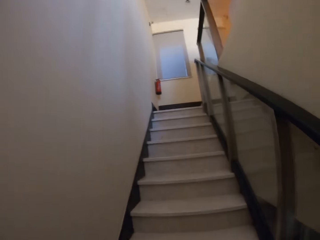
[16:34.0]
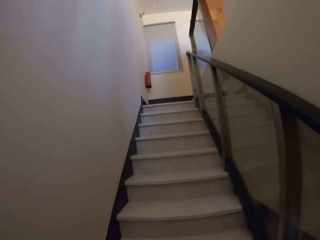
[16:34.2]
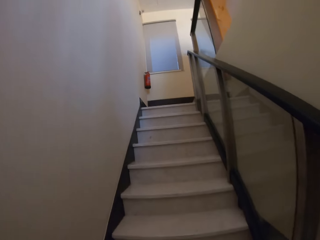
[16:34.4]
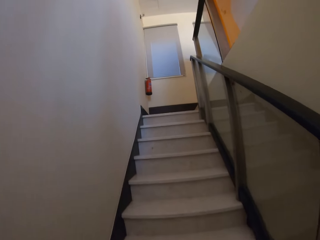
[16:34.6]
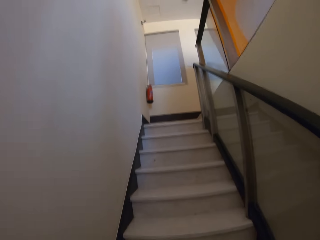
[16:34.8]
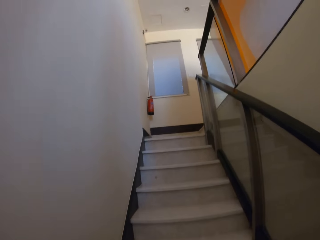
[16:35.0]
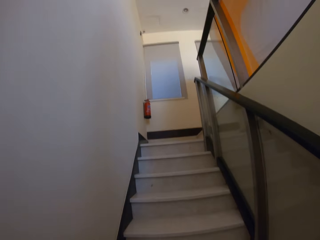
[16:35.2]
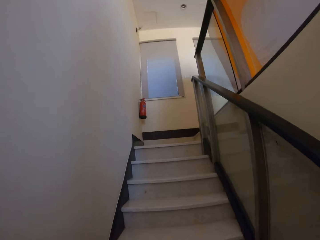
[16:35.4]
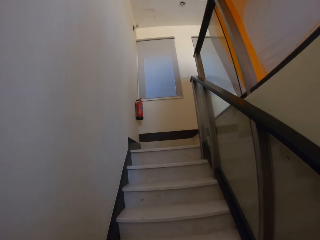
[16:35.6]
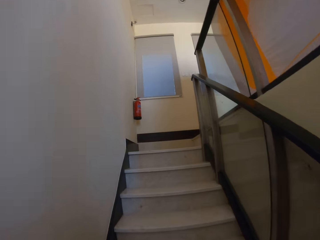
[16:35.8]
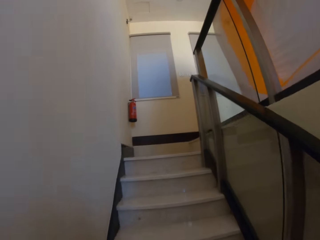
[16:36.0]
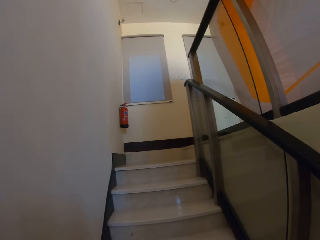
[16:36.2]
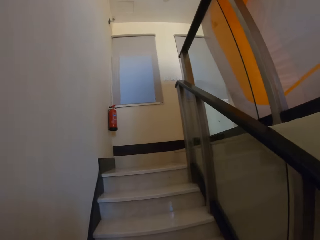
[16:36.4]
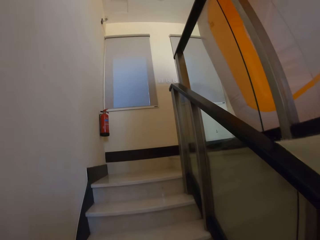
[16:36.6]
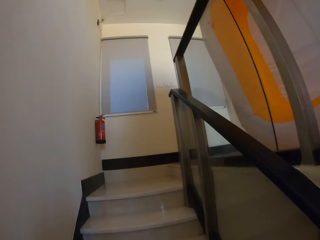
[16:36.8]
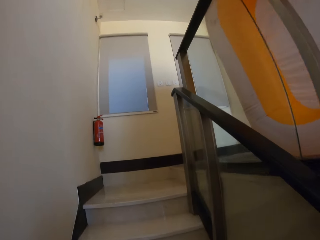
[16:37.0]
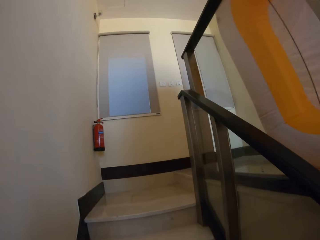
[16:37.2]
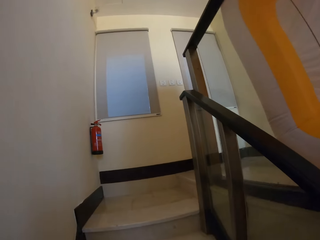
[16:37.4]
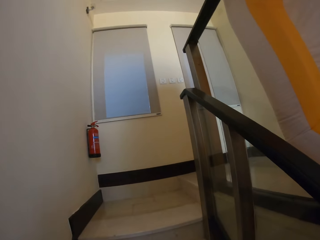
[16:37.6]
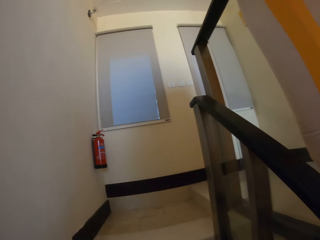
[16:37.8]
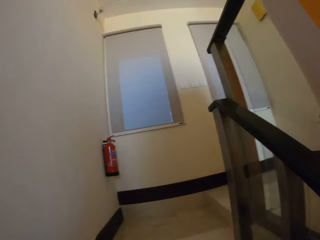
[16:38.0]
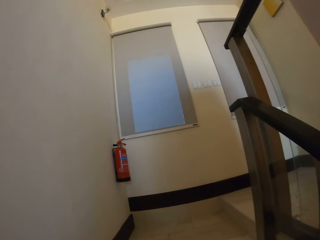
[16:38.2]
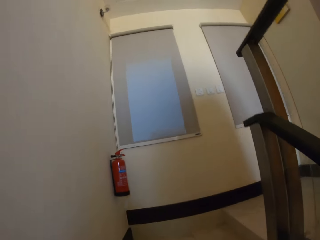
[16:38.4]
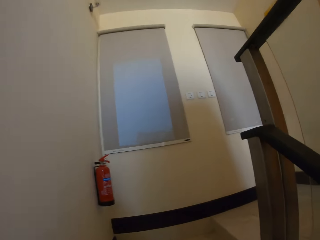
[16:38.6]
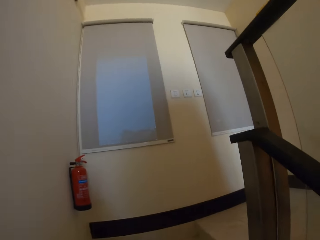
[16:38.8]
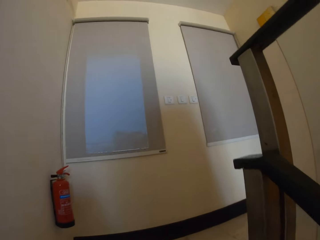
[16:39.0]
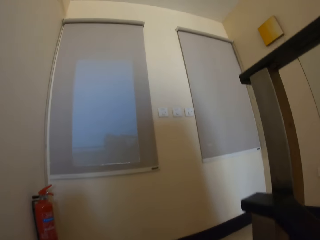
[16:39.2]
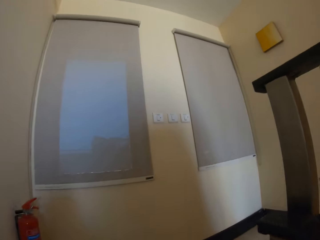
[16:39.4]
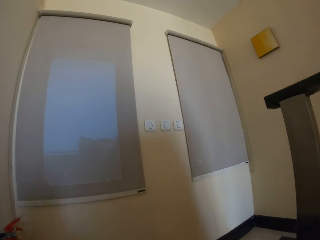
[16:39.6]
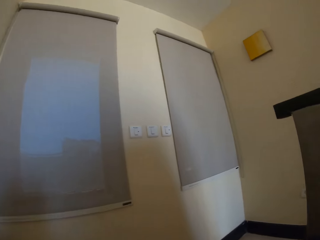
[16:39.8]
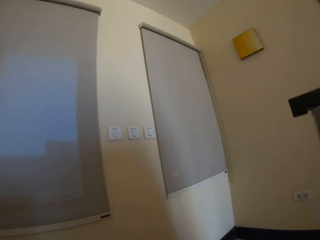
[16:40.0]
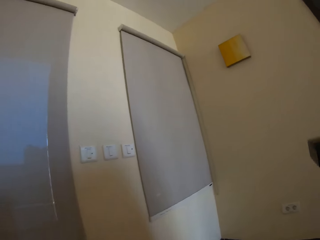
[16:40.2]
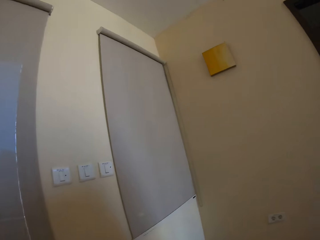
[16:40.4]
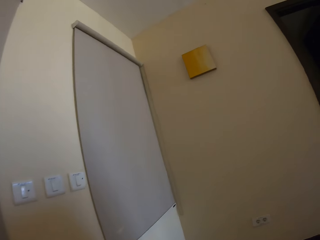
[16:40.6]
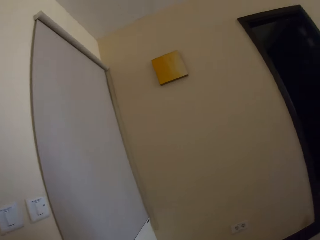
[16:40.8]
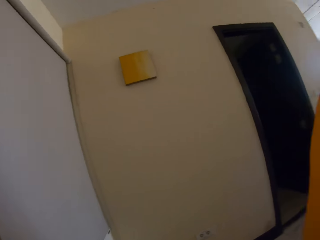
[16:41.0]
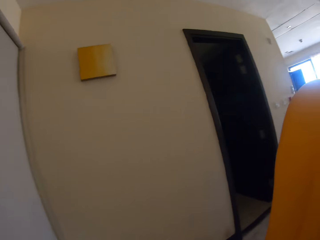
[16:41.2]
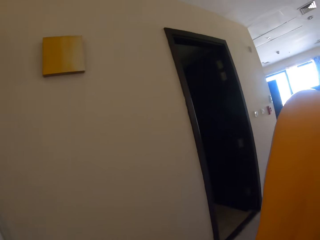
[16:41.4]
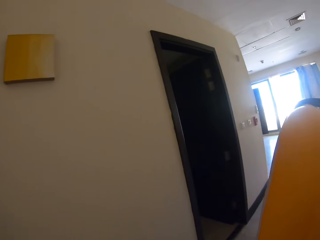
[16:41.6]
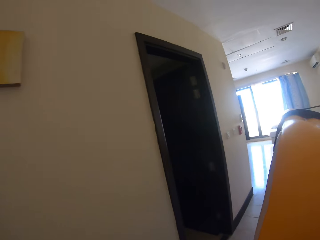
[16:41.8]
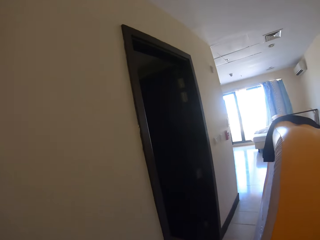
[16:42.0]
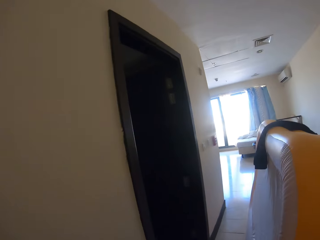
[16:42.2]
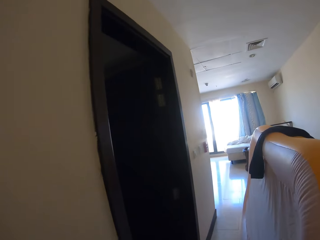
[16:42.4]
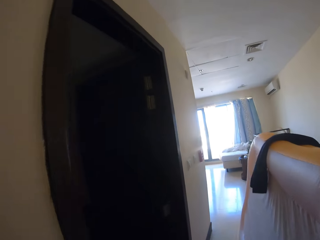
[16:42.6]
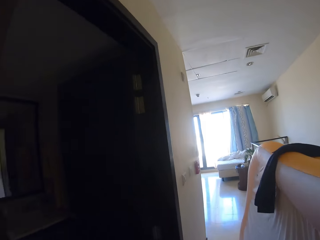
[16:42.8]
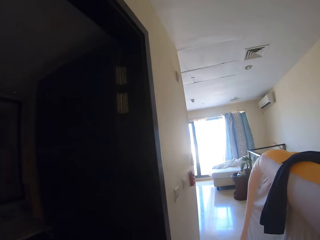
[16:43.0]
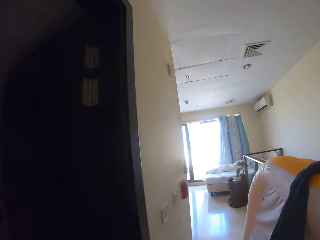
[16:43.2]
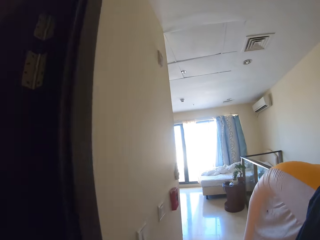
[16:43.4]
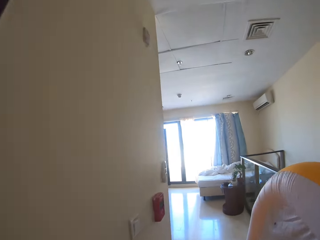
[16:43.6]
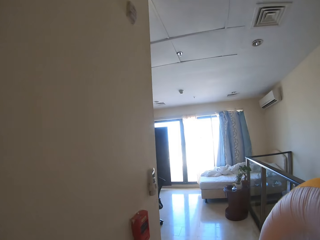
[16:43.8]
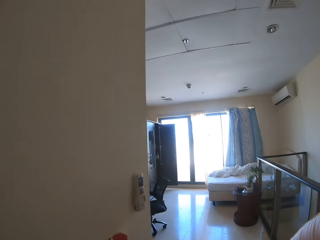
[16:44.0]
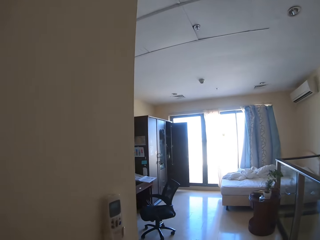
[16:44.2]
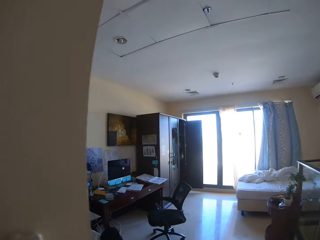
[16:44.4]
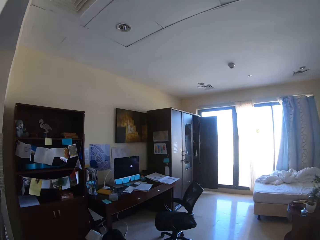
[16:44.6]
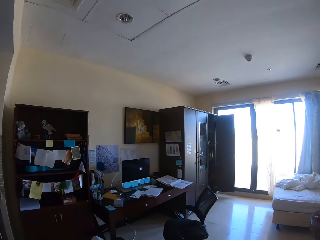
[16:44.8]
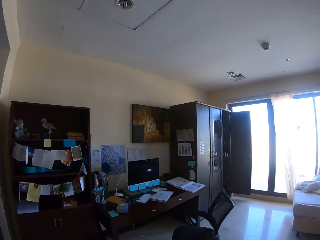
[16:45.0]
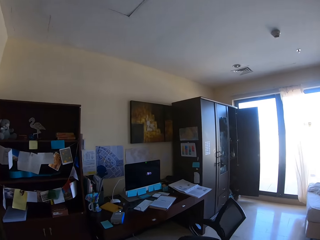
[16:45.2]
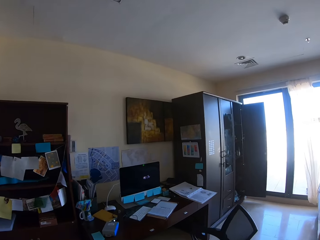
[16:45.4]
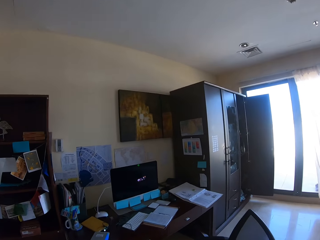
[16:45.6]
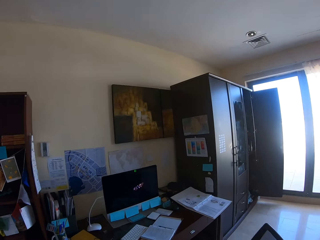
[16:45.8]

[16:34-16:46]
The camera wearer turns right. They walk in the house. They walk to the bedroom.

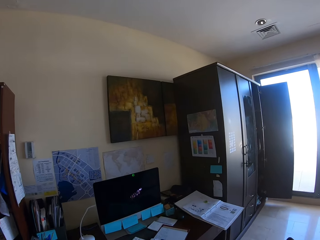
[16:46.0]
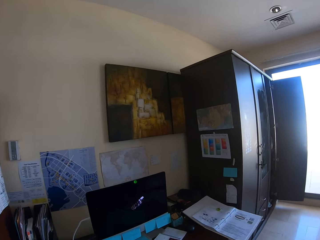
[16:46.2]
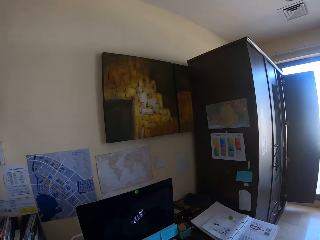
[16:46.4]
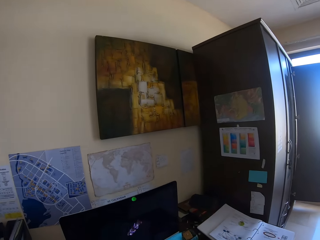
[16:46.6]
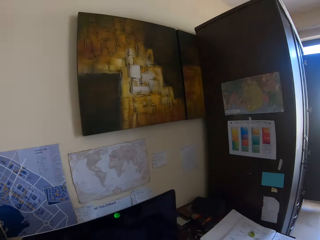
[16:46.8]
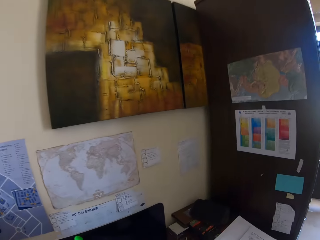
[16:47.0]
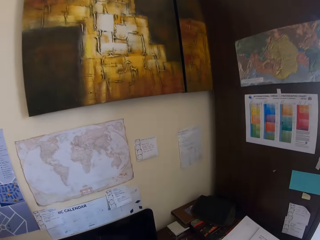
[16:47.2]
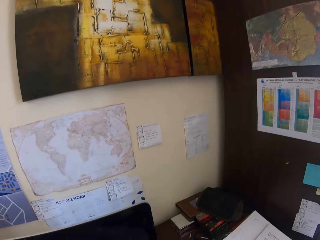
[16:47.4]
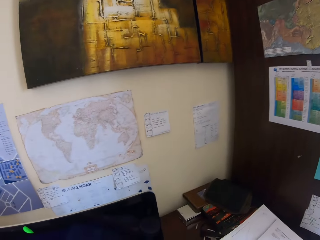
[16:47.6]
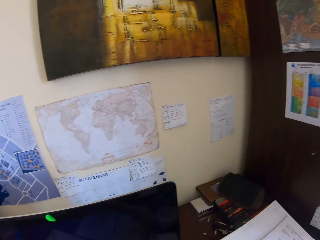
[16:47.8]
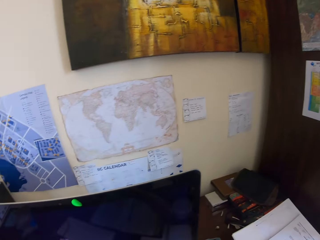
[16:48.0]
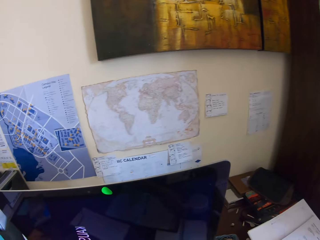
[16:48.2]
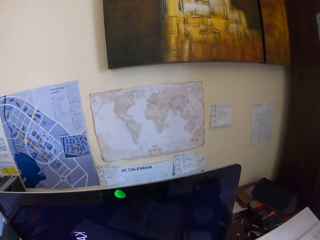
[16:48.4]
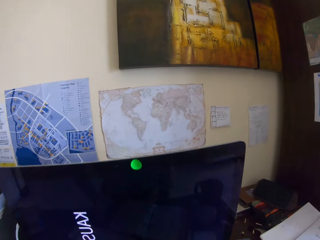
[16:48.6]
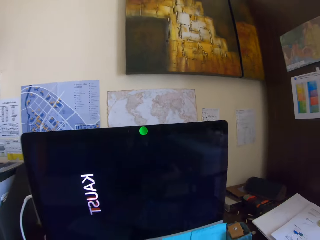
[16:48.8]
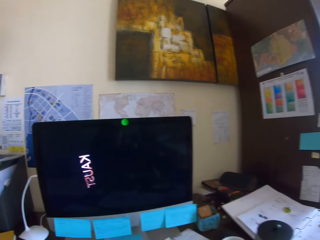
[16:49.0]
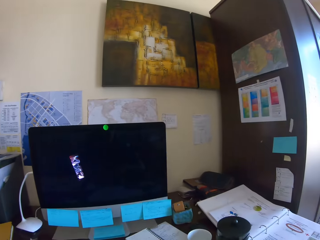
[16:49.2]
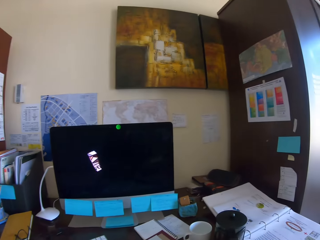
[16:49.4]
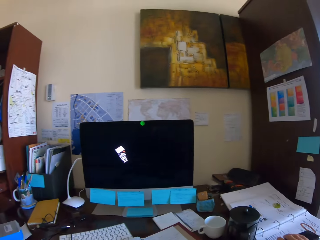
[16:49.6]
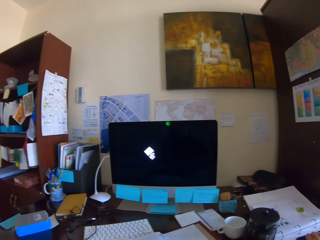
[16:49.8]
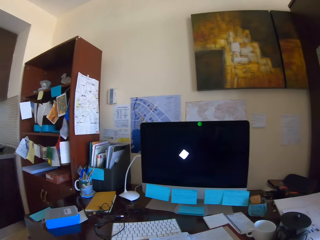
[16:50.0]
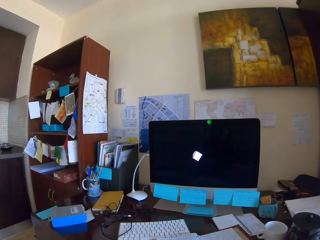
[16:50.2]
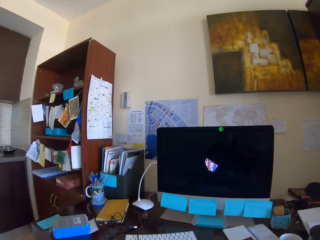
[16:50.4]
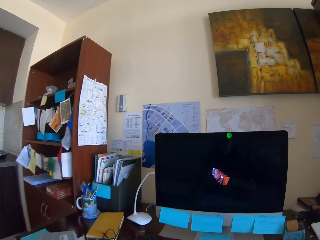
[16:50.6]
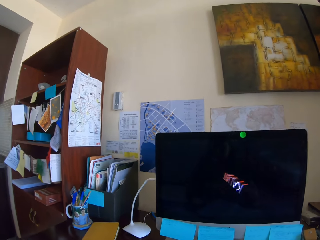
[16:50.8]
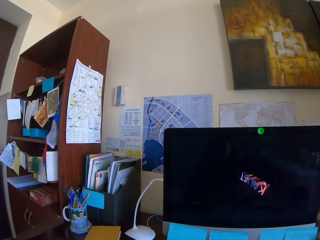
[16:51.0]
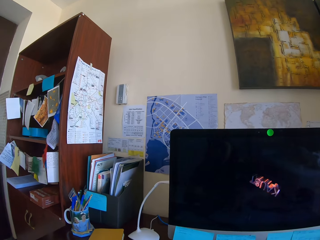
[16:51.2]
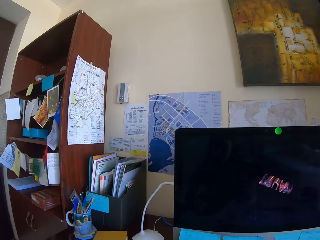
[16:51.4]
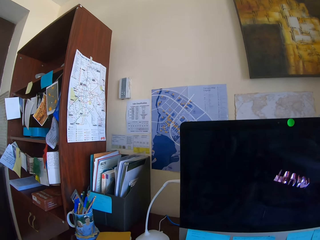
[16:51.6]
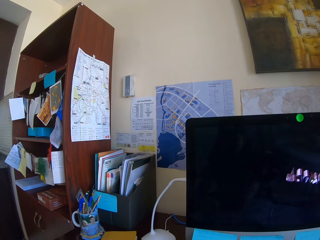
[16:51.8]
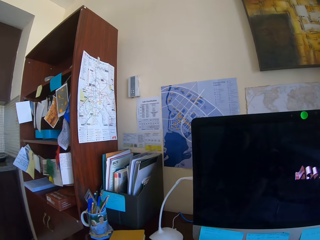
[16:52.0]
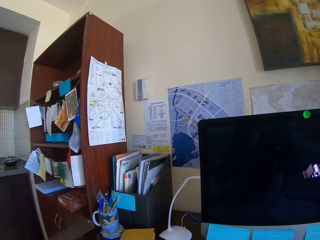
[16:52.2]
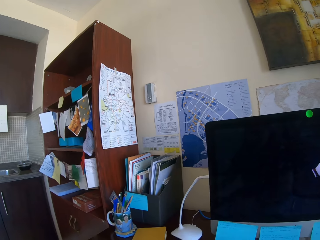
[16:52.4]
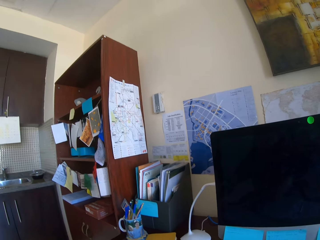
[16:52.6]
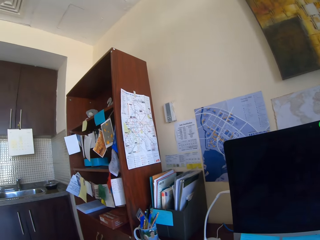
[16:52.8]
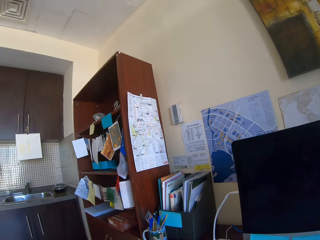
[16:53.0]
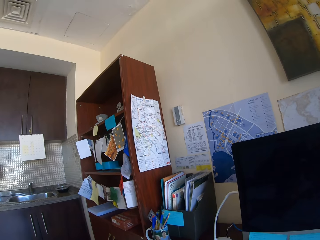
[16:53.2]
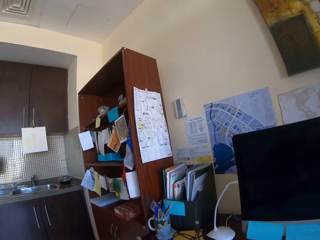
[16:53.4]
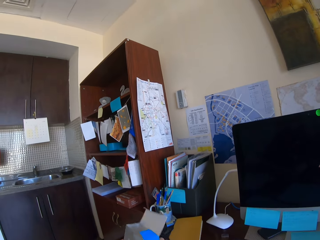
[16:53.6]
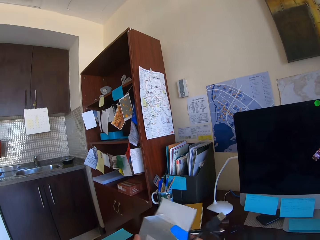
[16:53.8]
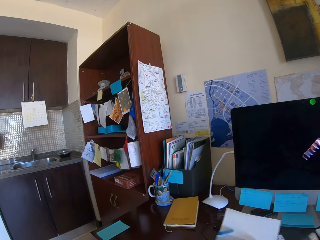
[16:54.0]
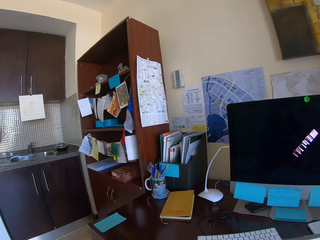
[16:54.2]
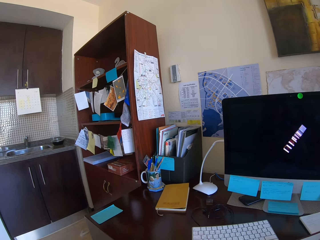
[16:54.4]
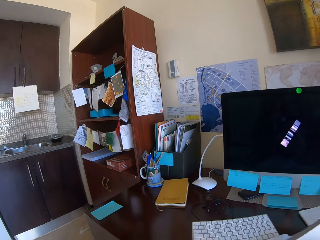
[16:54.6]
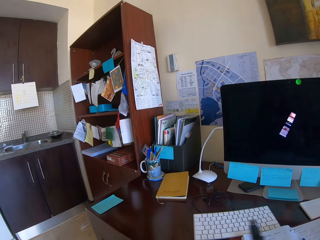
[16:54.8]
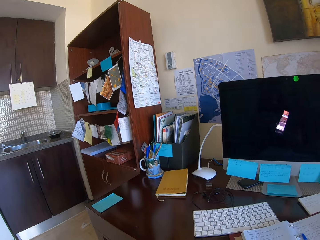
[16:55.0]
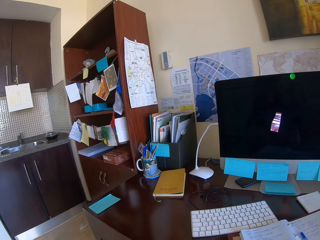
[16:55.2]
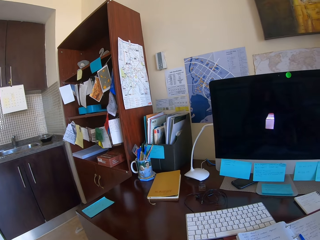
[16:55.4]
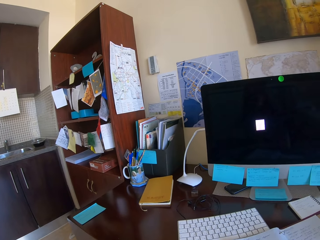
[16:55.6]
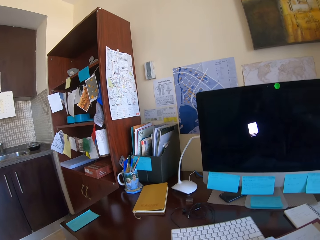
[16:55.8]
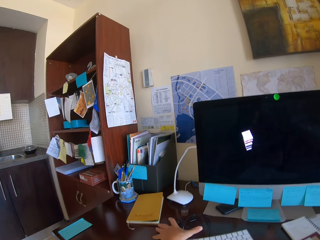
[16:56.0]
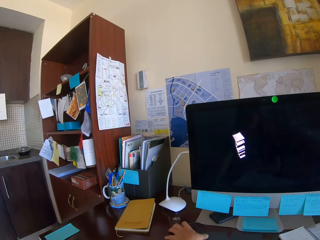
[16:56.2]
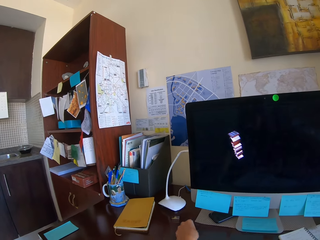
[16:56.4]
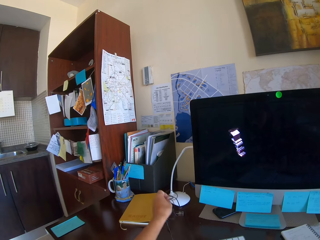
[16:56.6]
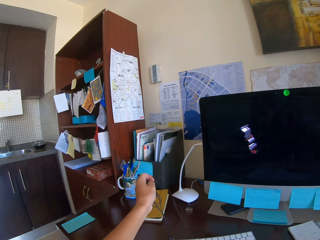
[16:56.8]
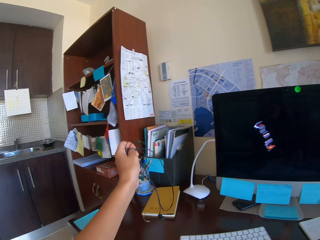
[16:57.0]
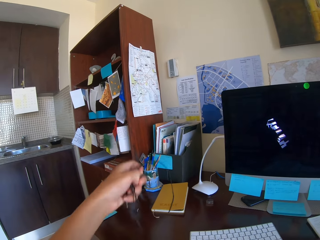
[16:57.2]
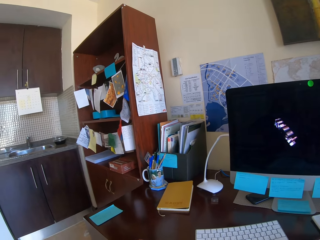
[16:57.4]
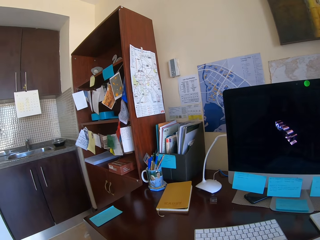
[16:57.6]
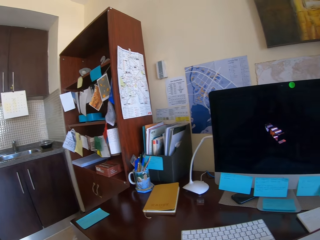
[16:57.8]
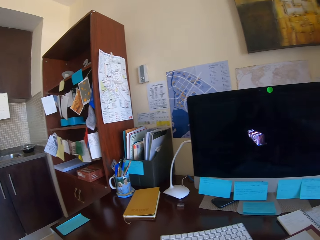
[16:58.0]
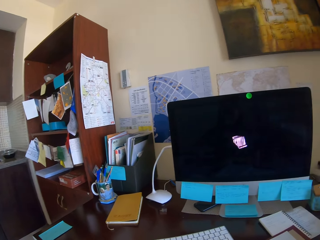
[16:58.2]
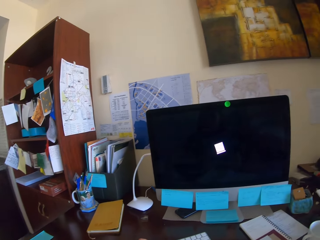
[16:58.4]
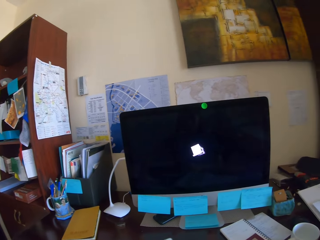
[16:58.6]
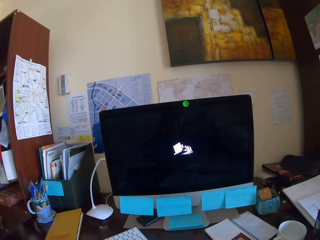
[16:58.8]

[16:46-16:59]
The camera wearer sits on a chair. They look at the laptop screen. They pick up a paper. They pick up earphones.
